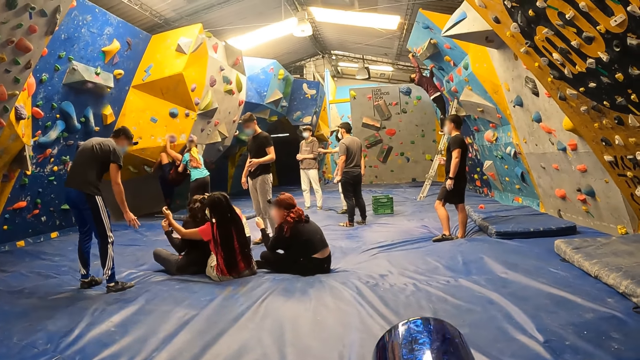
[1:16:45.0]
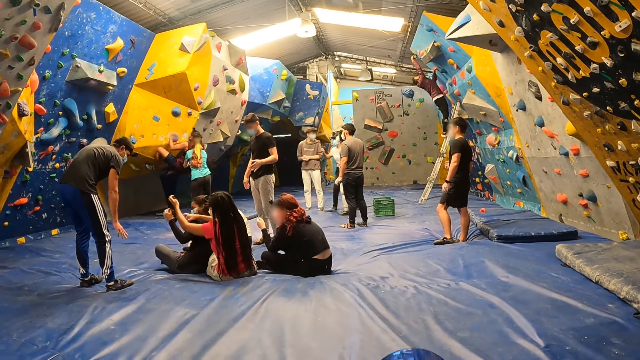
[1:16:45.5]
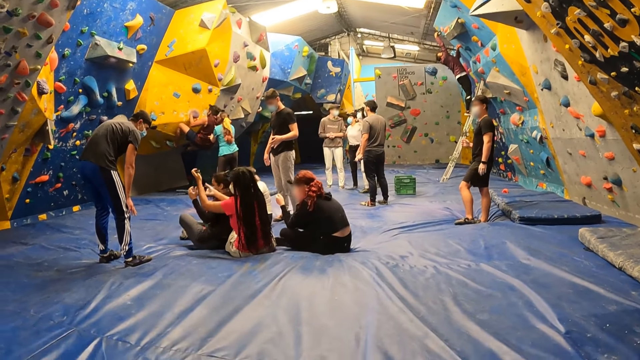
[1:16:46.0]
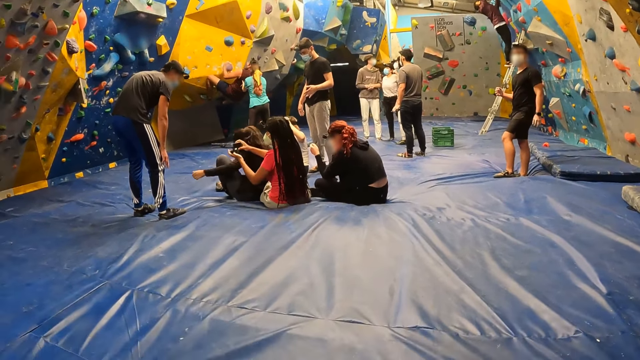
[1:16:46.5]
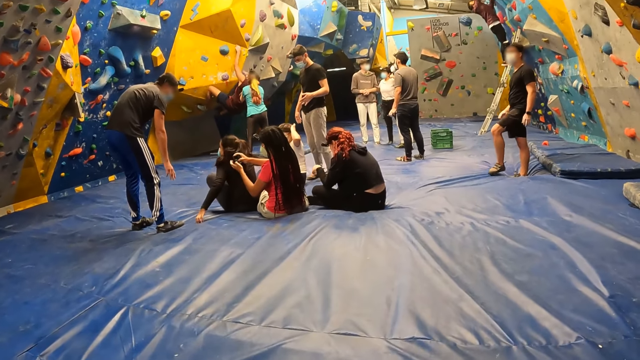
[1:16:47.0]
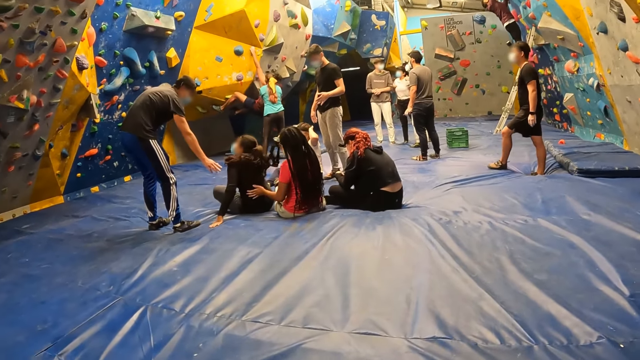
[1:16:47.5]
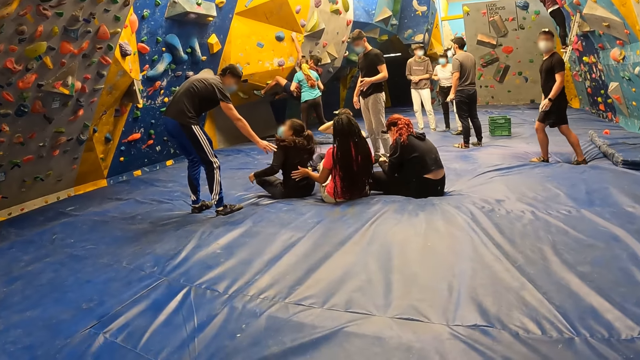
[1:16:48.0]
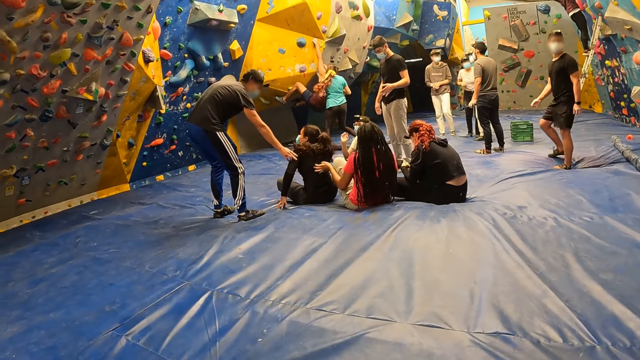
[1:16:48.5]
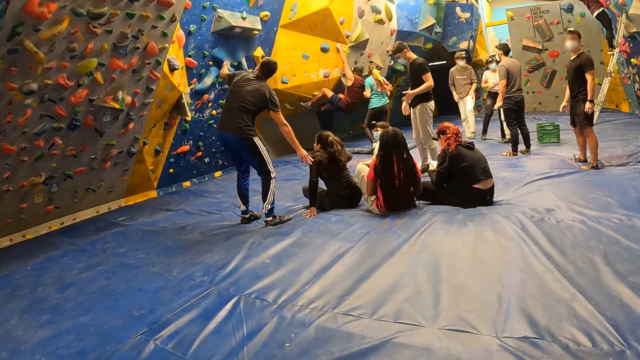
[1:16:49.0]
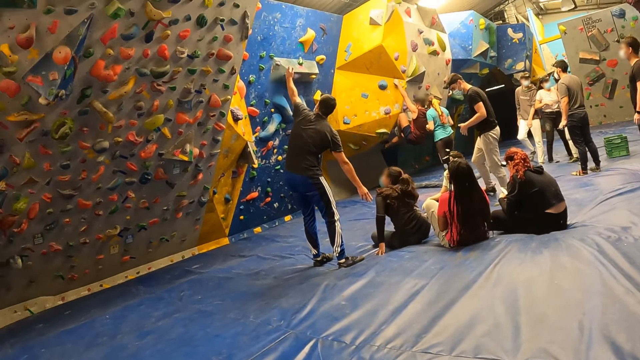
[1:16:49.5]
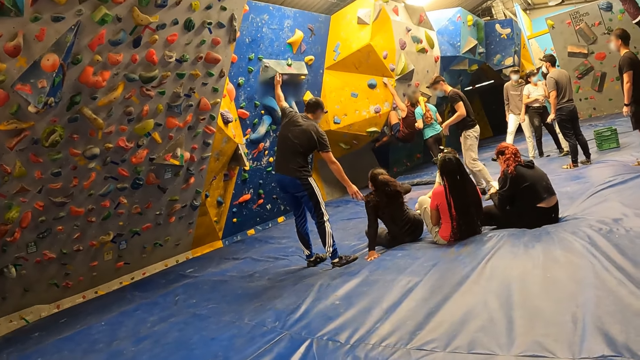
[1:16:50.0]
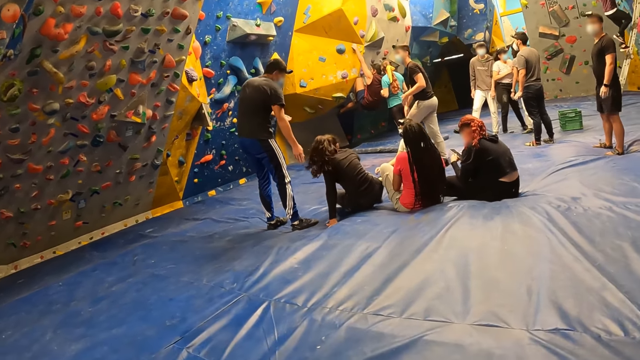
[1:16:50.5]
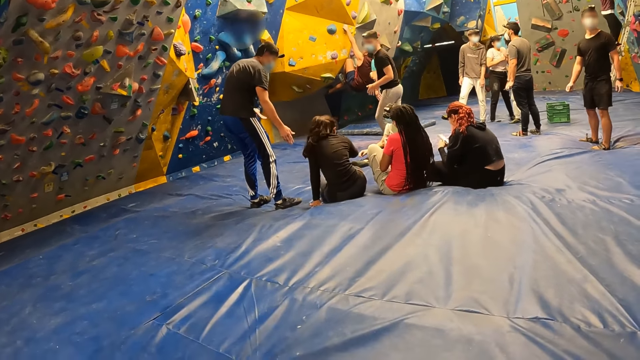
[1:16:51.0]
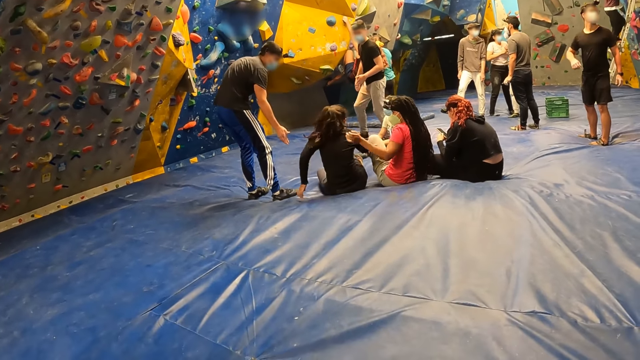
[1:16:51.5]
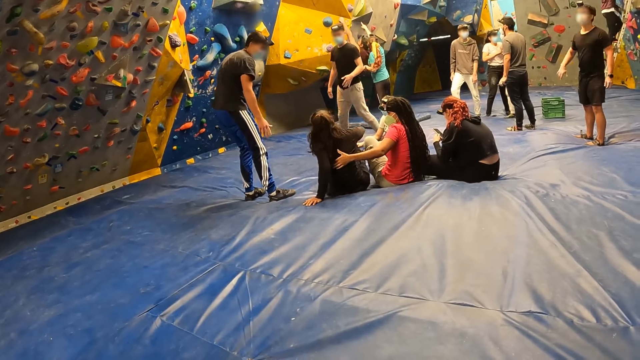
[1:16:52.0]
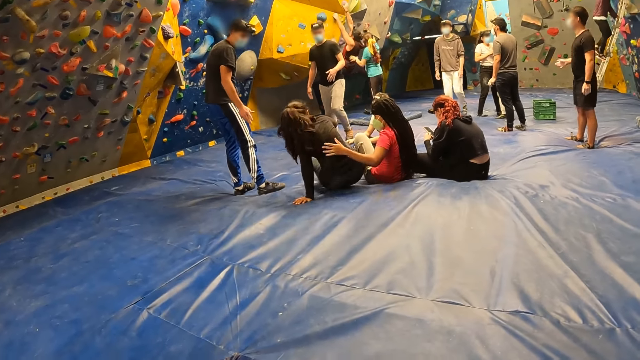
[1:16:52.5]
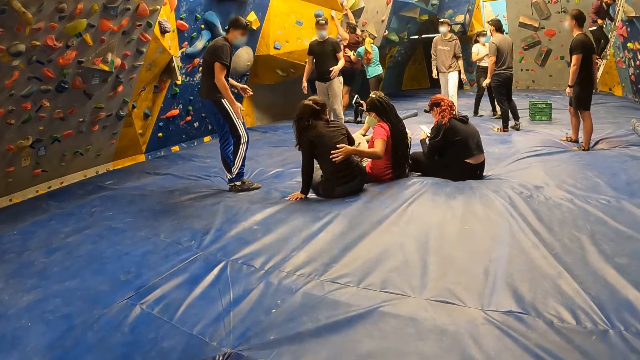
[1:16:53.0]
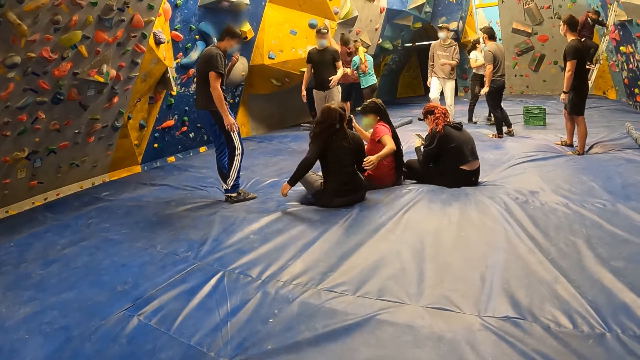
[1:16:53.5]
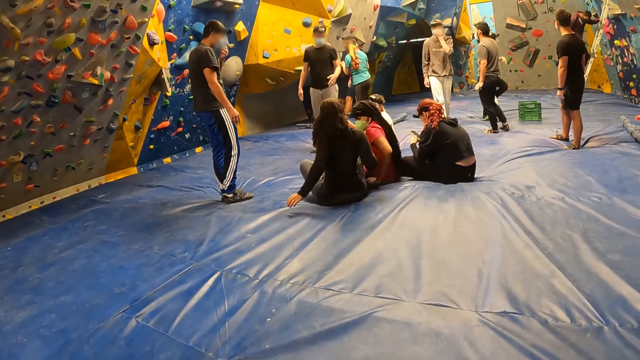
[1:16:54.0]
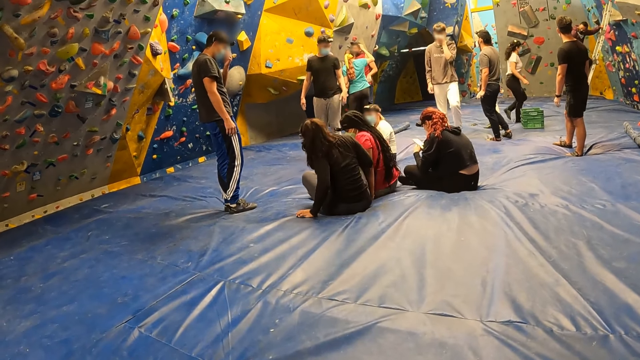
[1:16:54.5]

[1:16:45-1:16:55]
A lady holds a man. Another lady taps another man. The camera wearer looks around.

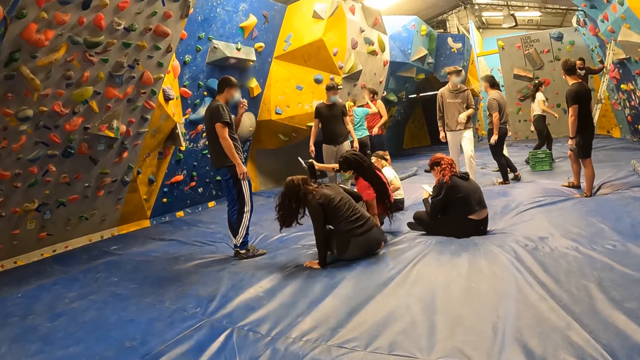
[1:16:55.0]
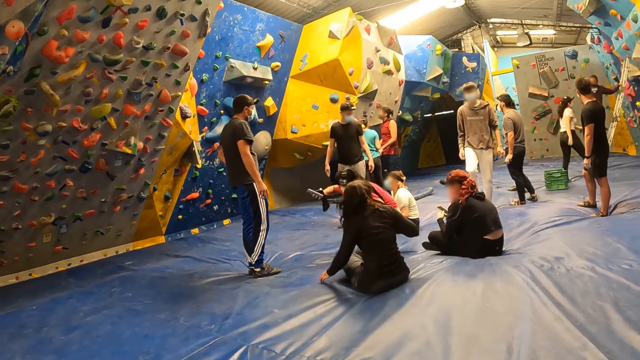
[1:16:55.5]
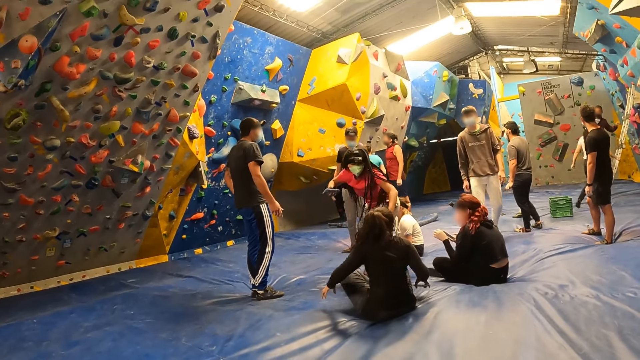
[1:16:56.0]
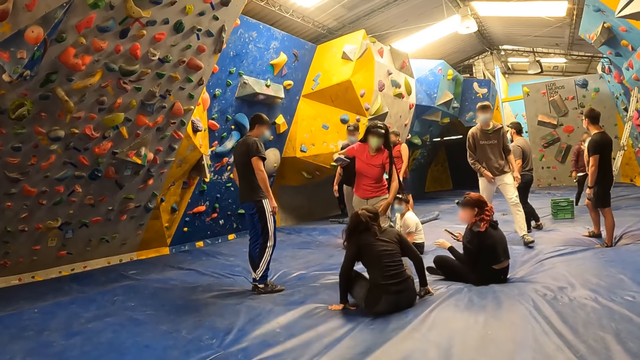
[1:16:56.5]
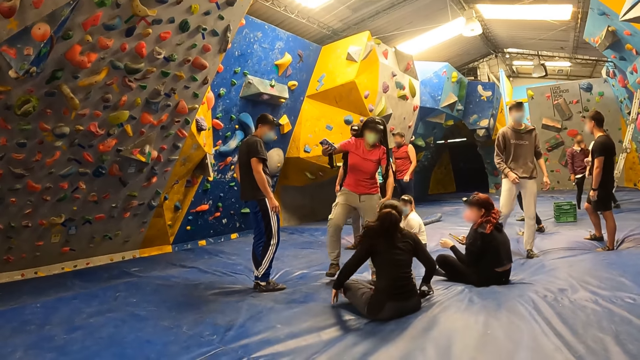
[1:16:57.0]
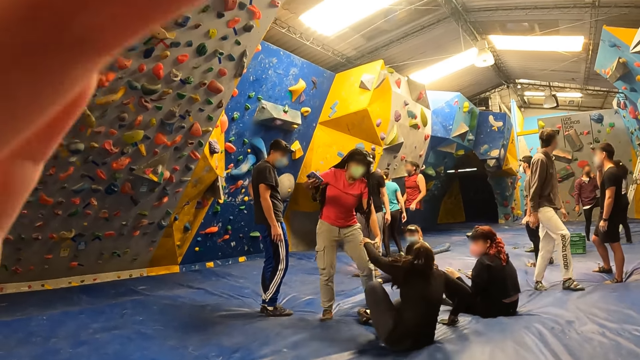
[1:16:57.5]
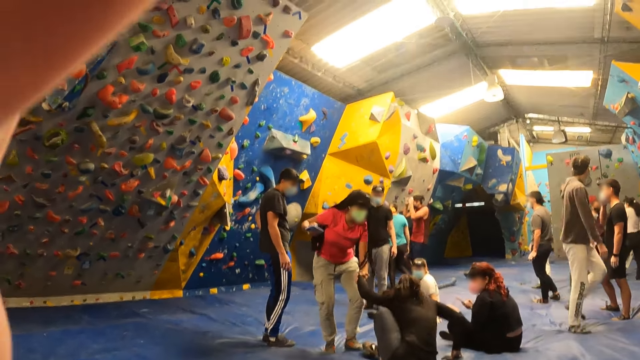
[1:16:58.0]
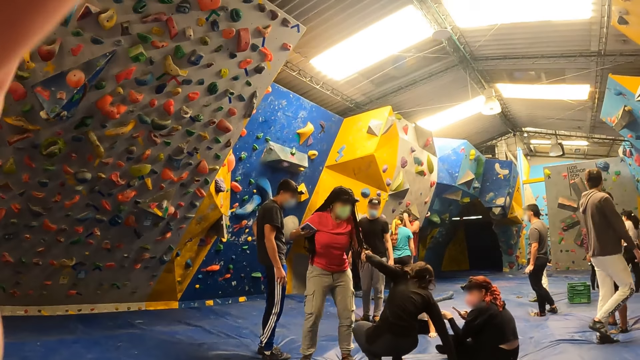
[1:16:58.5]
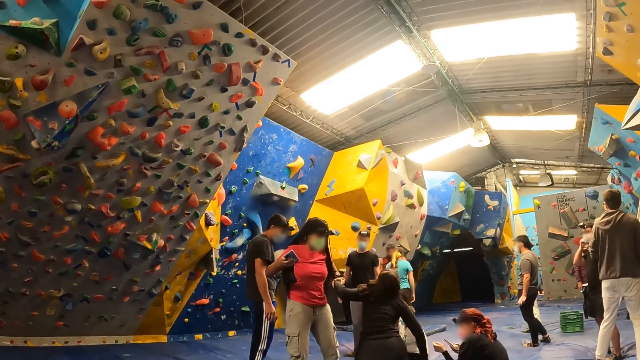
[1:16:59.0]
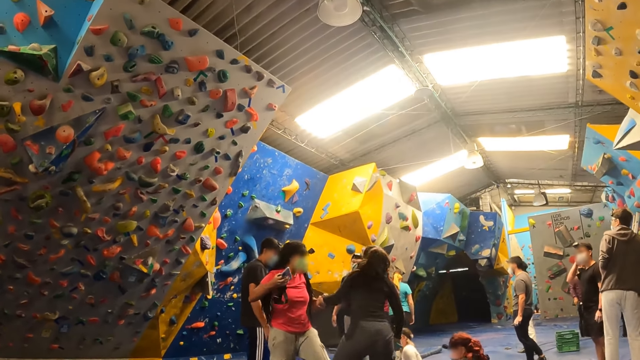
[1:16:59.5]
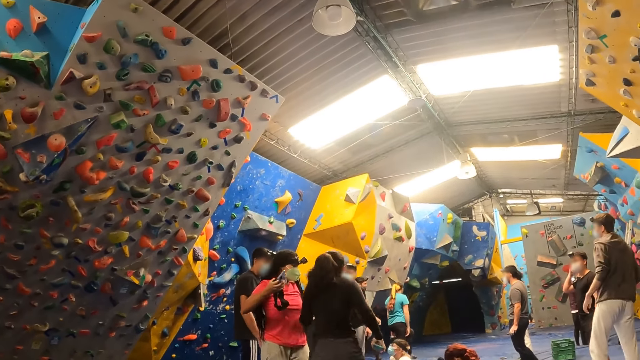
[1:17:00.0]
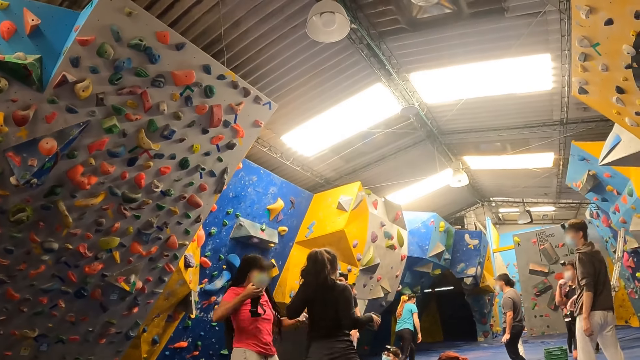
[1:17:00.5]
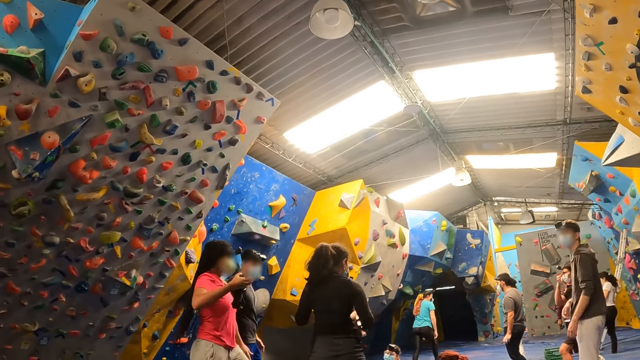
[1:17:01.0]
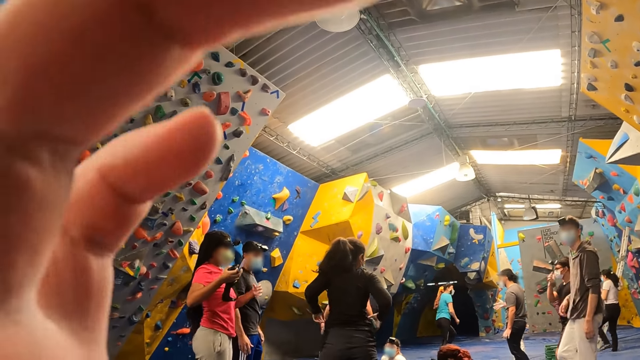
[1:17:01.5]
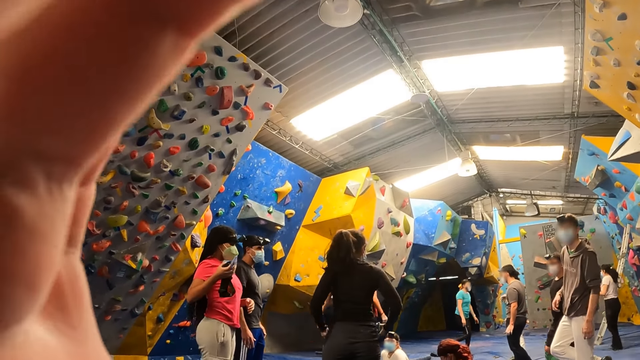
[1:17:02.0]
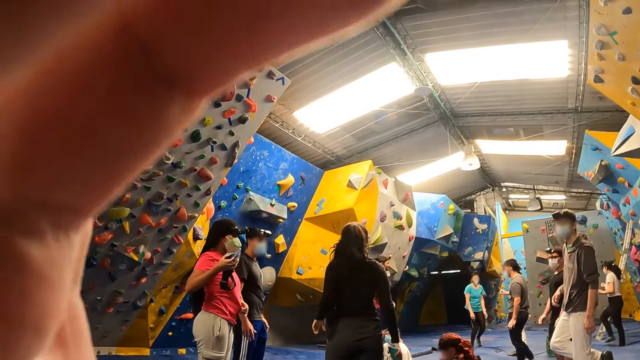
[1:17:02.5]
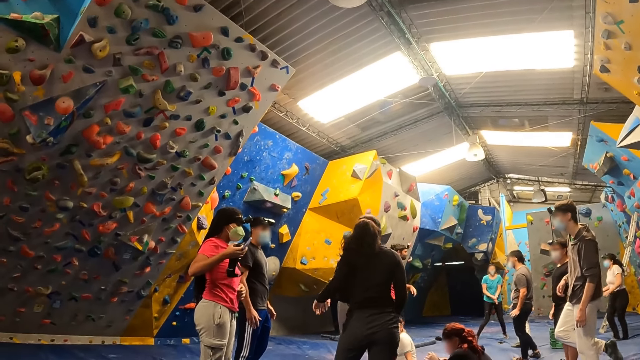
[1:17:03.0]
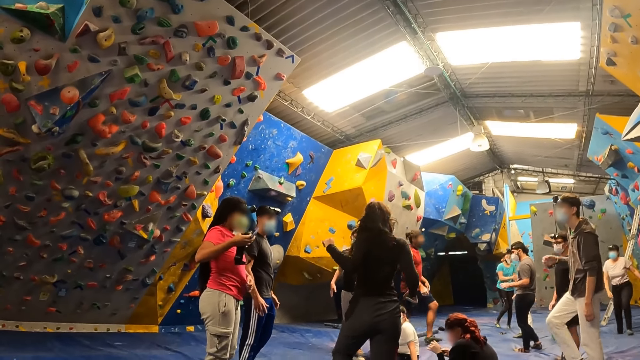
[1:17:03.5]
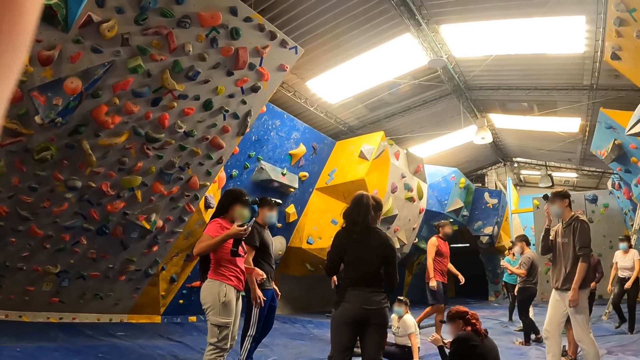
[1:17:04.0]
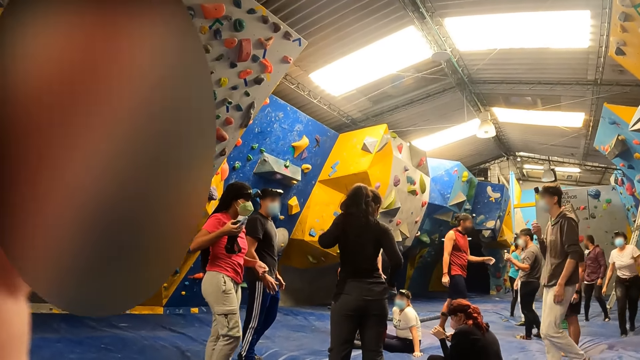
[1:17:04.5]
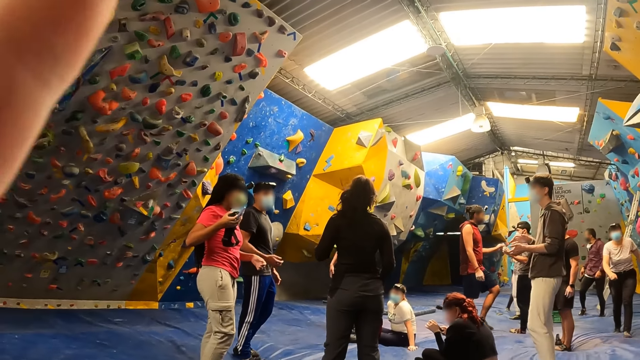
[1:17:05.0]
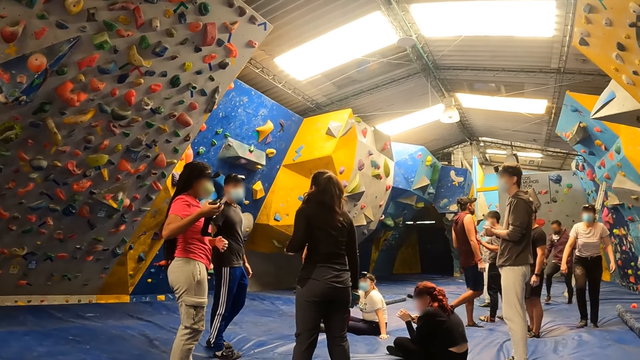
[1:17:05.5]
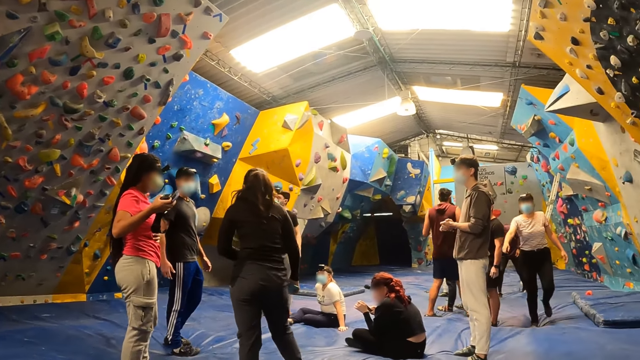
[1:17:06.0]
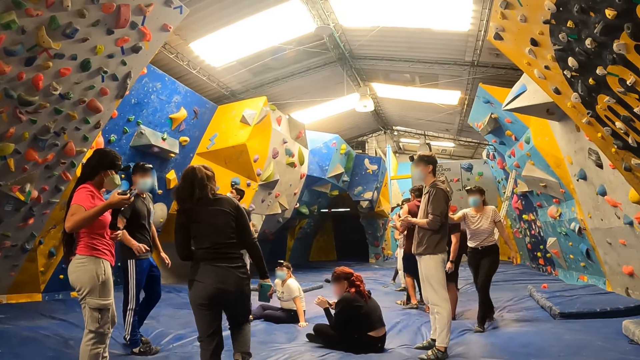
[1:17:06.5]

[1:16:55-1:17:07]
The camera wearer adjusts the camera. They adjust the camera again.
